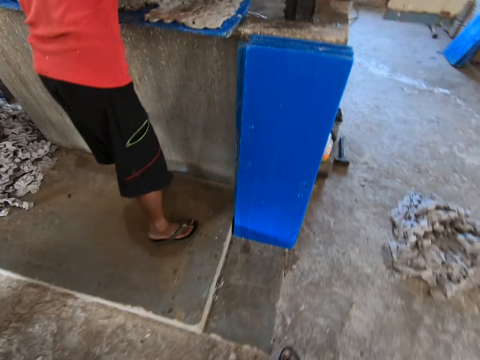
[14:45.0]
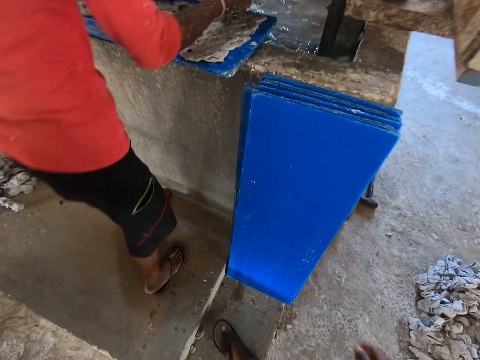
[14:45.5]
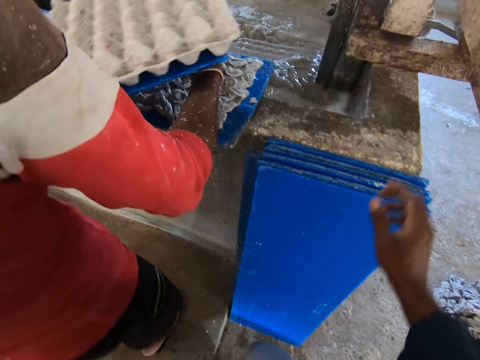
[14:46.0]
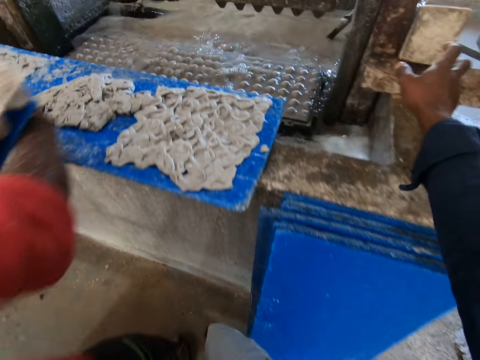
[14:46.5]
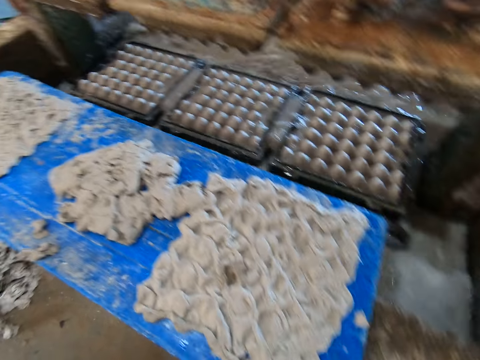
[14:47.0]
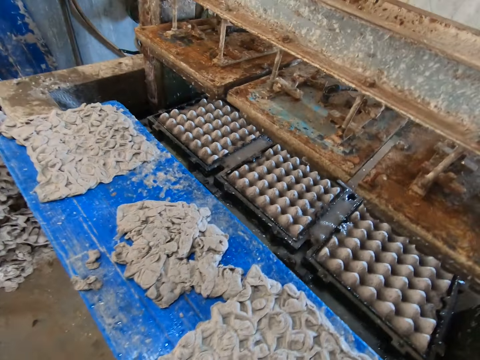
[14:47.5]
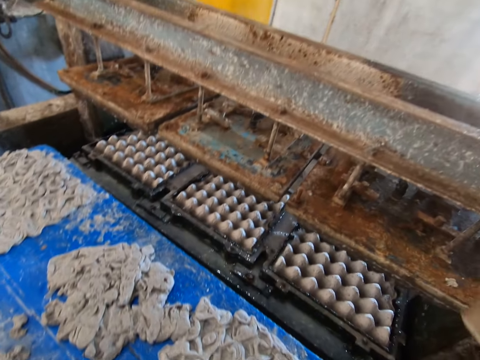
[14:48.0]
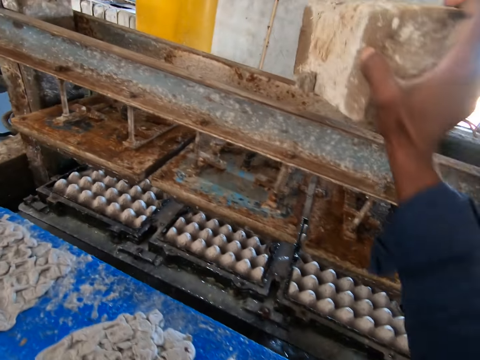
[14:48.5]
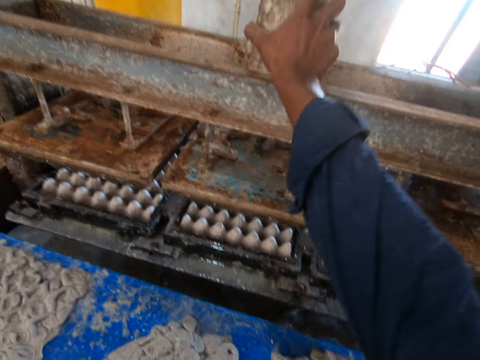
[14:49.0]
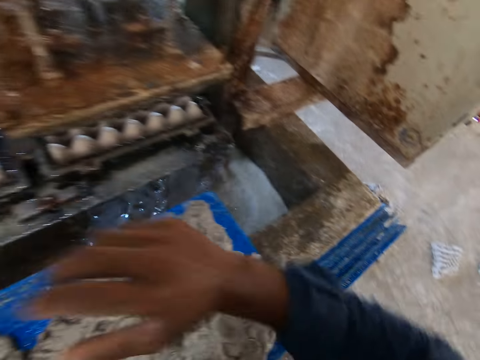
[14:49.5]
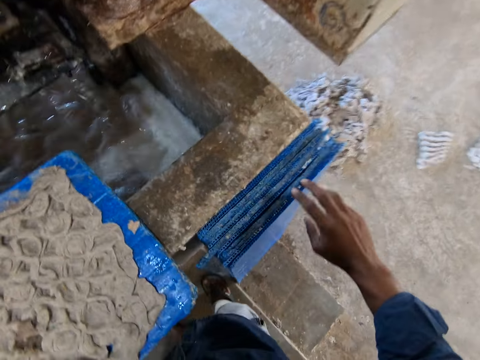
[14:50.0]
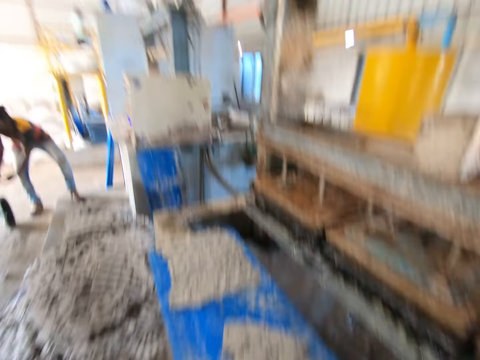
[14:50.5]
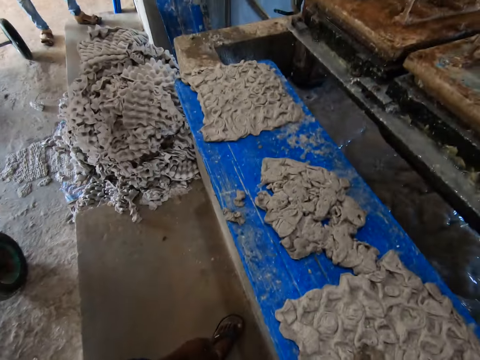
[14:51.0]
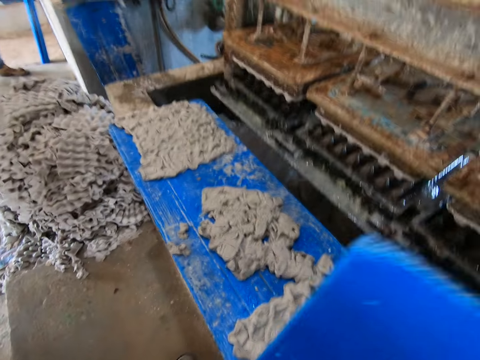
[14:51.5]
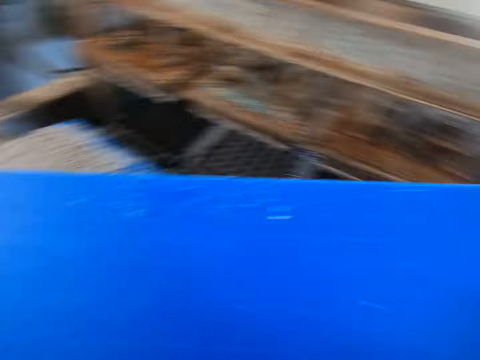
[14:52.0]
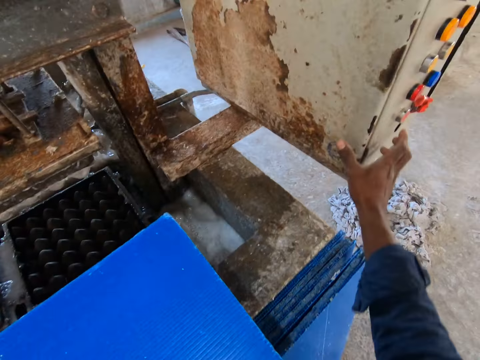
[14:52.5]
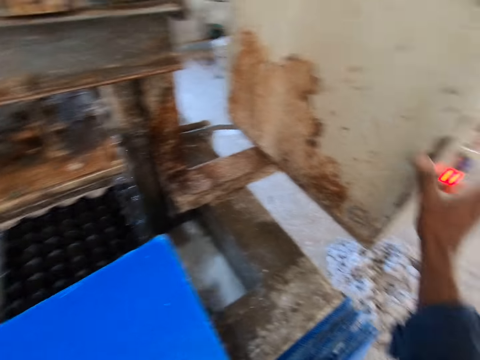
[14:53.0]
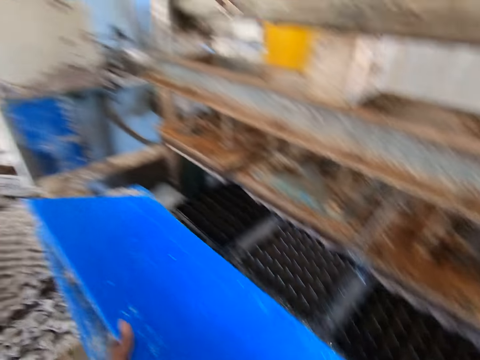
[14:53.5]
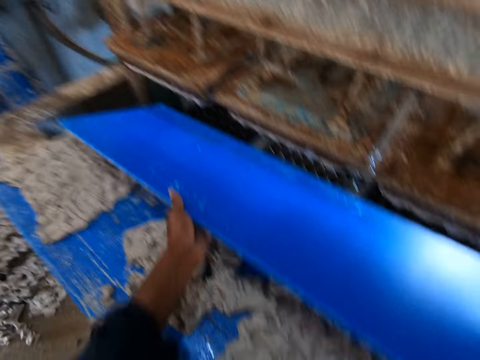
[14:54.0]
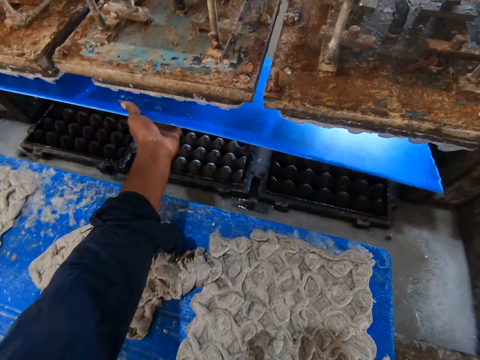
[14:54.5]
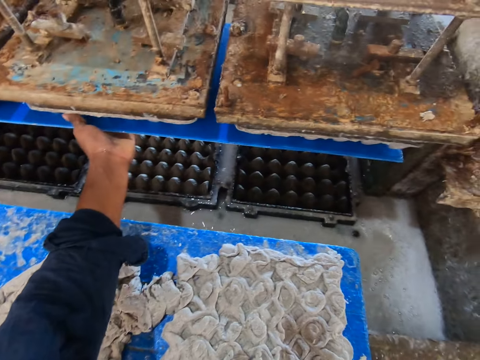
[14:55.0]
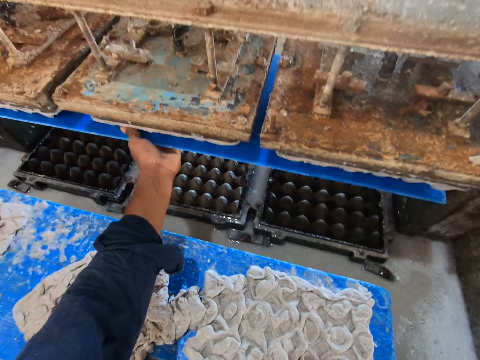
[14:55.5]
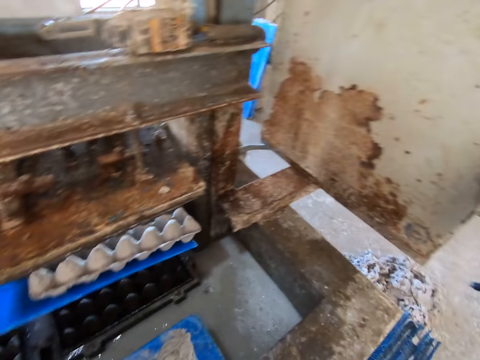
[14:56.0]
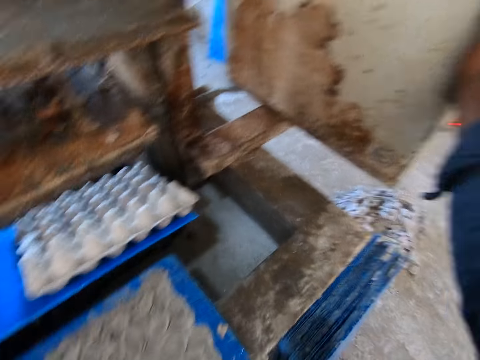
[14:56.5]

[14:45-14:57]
The camera wearer takes a wood from a rod with his right hand. He drops the wood in his right hand on the pulp molding machine. He picks up the wood piece. He presses a button on the pulp molding machine with his right hand. He puts the wood piece in the heating area. He places a plastic sheet in his left hand on the pulp molding machine.

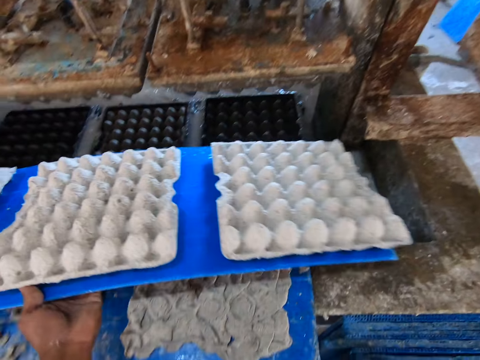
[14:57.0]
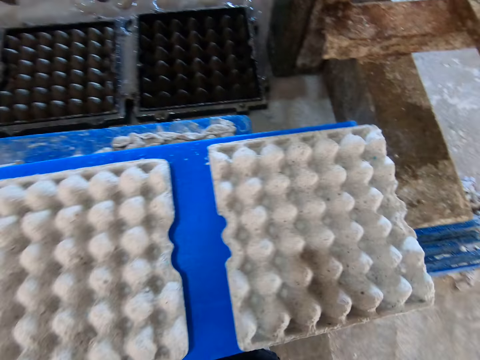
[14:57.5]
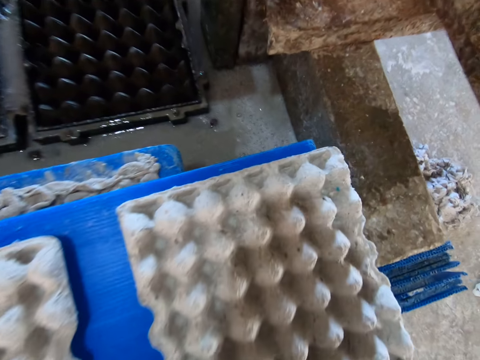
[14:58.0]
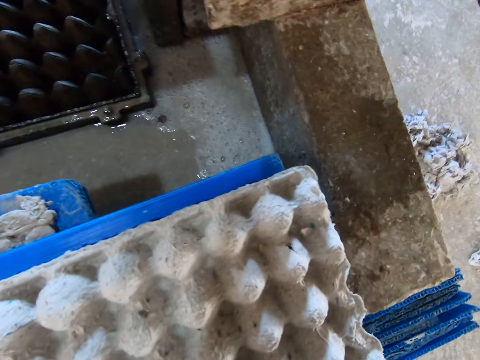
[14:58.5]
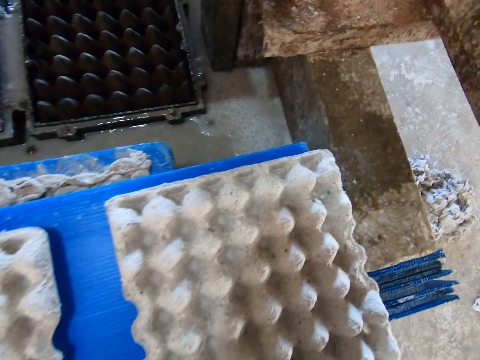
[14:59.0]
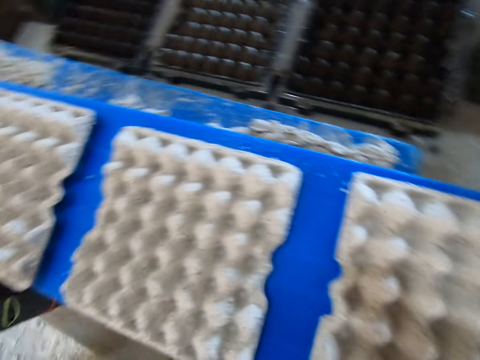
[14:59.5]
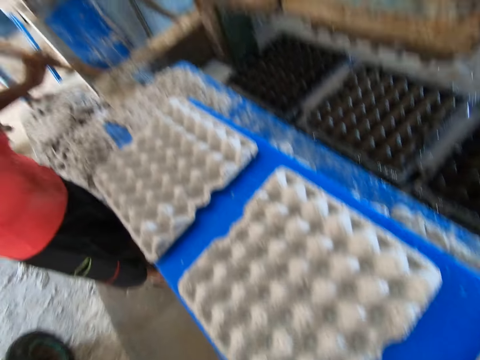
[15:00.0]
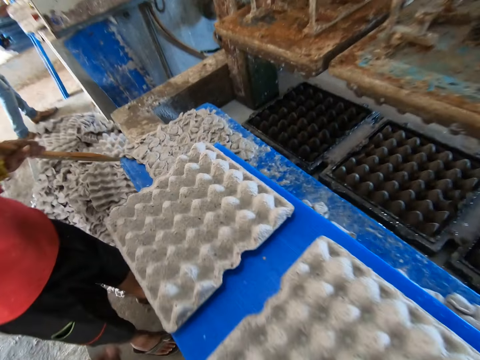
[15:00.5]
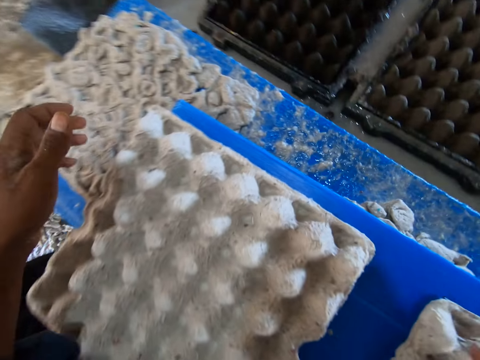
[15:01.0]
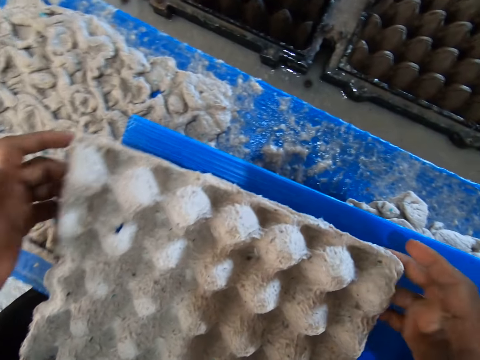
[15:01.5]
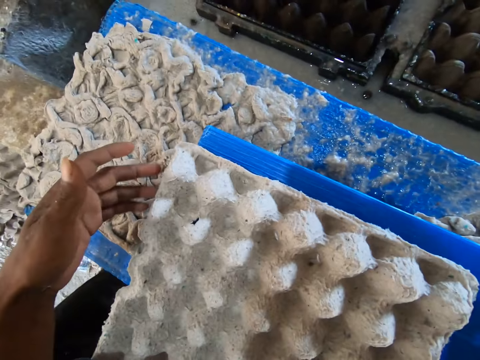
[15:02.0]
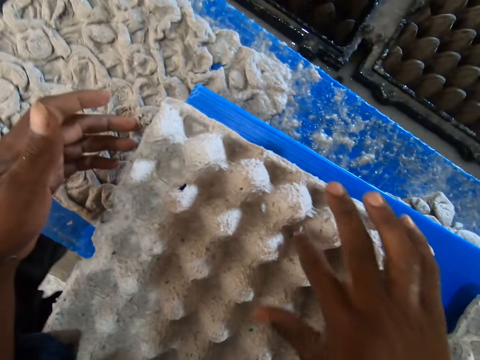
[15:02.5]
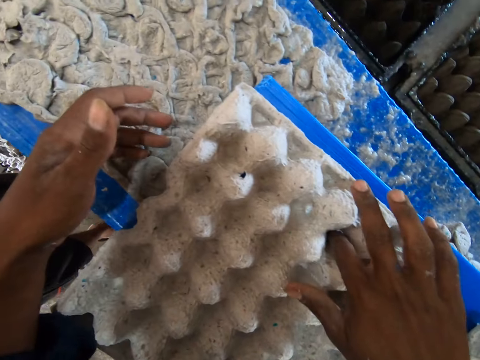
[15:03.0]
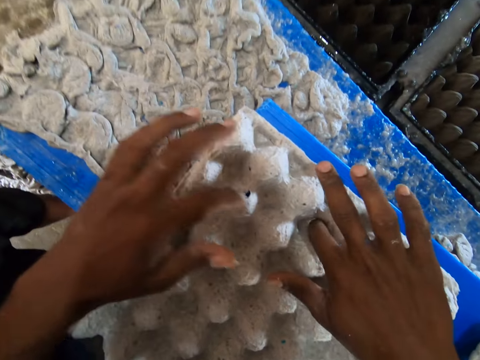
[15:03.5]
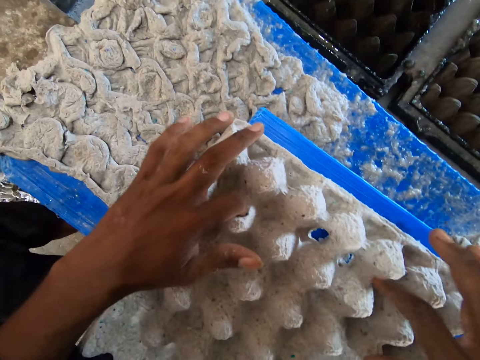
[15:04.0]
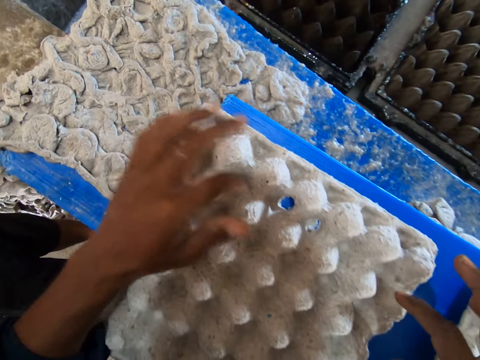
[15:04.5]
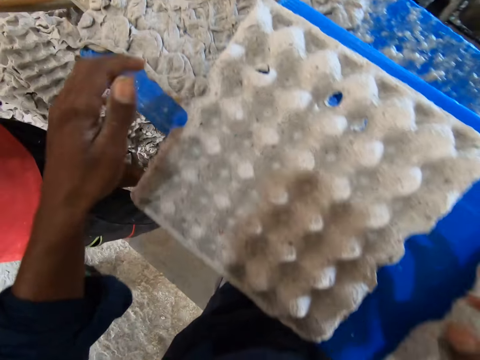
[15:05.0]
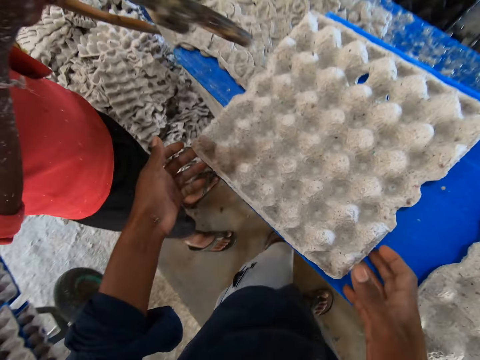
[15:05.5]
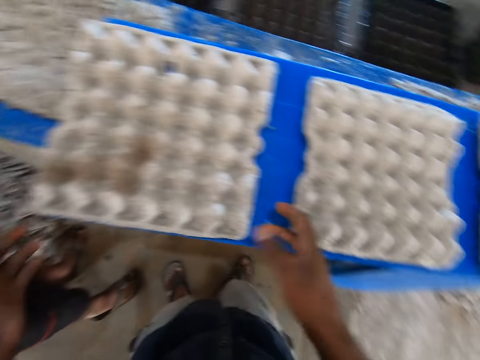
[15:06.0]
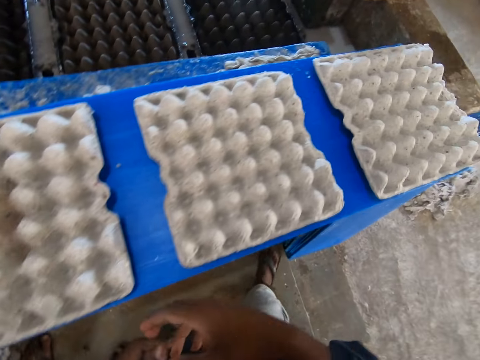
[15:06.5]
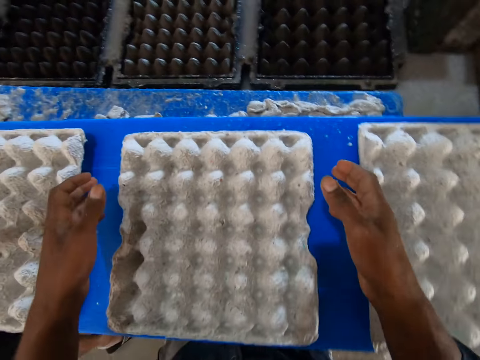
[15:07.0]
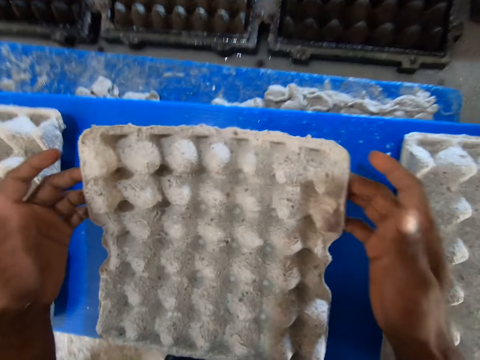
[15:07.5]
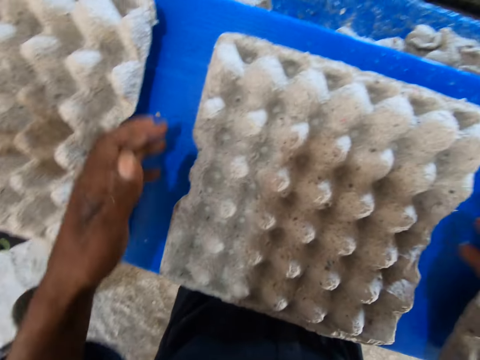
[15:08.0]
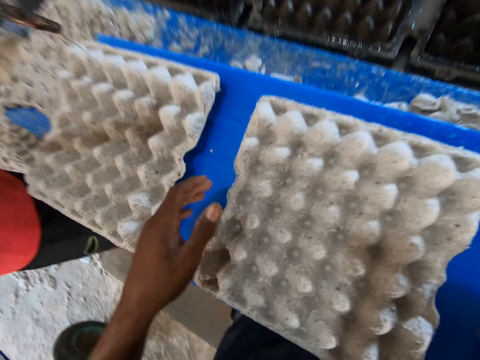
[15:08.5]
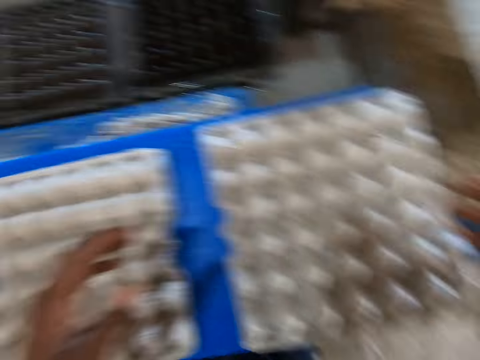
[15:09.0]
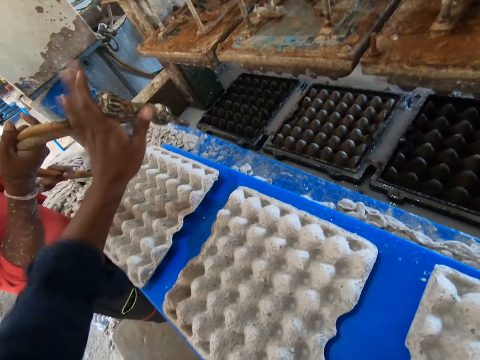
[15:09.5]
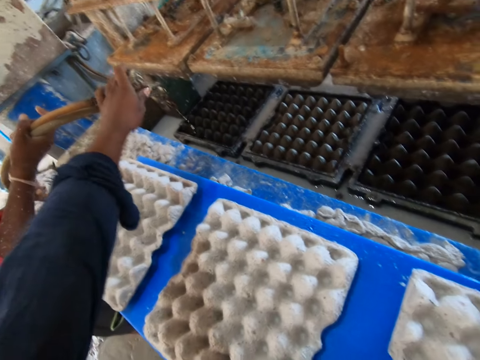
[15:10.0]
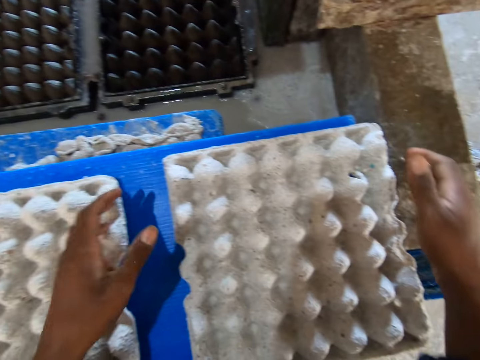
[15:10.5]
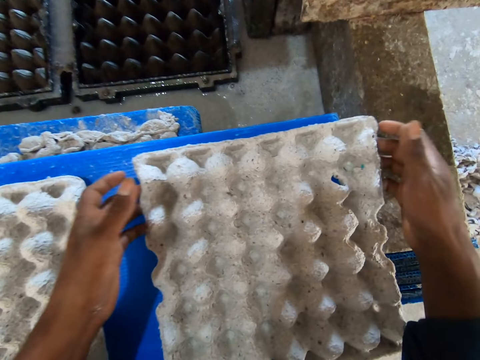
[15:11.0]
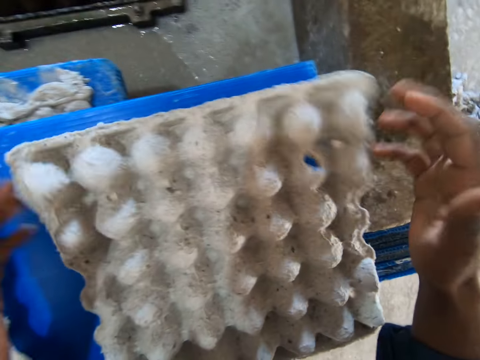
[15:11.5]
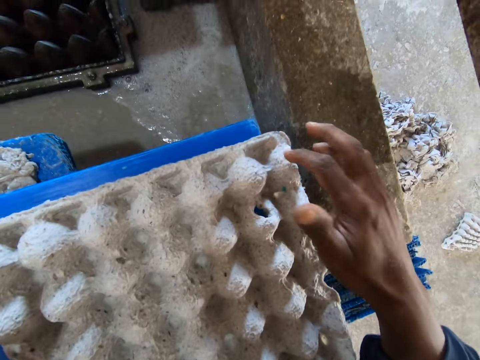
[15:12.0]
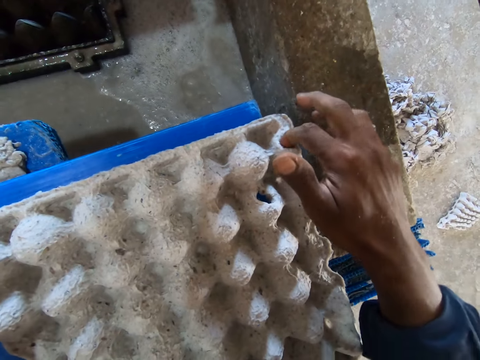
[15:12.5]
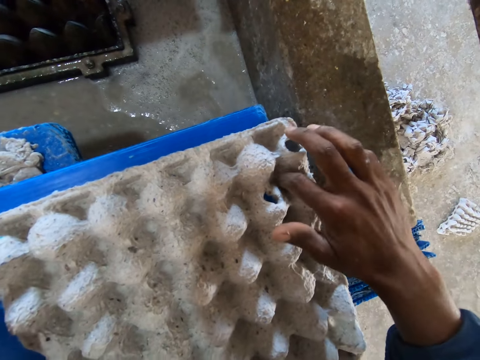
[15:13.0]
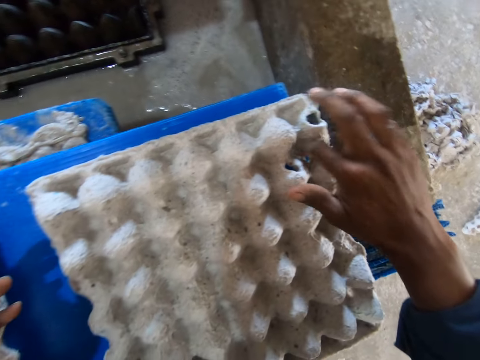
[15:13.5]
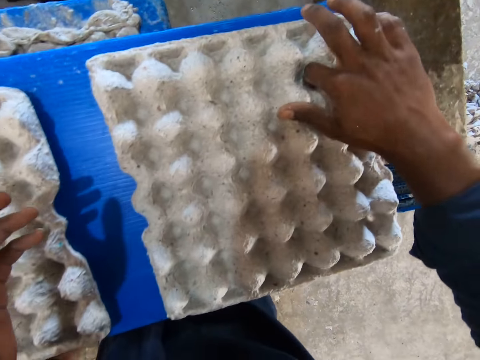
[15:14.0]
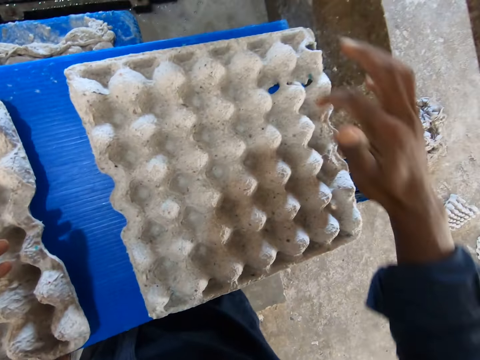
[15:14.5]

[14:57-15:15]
The camera wearer removes the wood piece from the heating area. He places the plastic sheet with egg crates on a wall with his left hand. He touches the egg crate with his right hand. He raises the egg crate with both hands. He touches the egg crate with both hands. He raises the egg crate with both hands. He adjusts the water hose or pipe in a man's hands with his left hand. He touches the pipe. He raises the egg crate with both hands. He touches the egg crate with his right hand.
